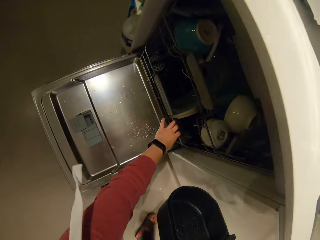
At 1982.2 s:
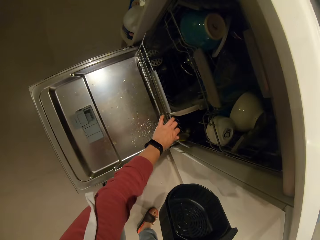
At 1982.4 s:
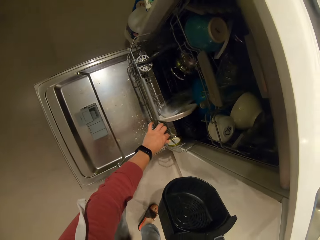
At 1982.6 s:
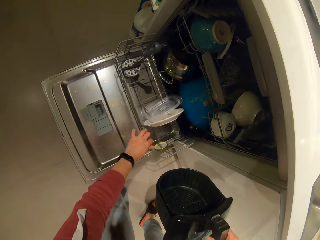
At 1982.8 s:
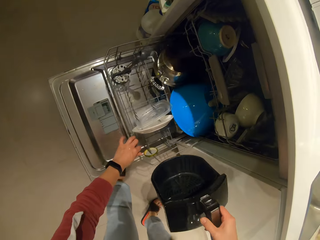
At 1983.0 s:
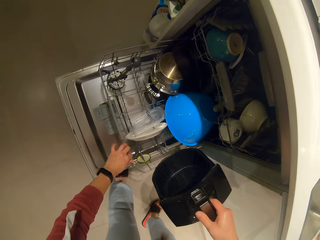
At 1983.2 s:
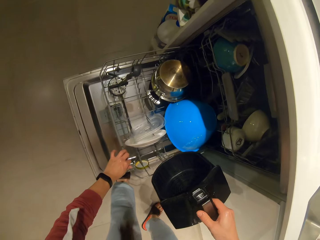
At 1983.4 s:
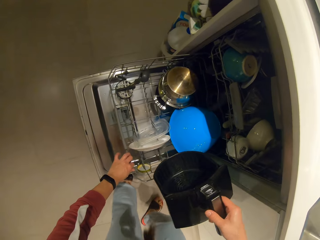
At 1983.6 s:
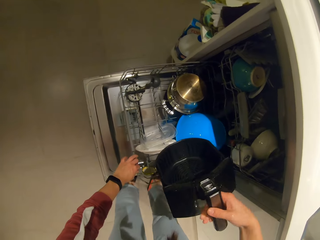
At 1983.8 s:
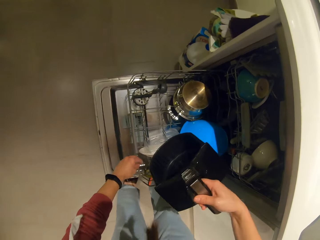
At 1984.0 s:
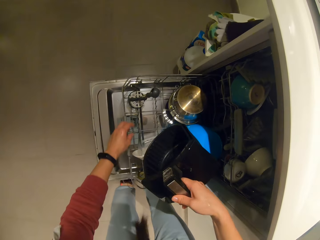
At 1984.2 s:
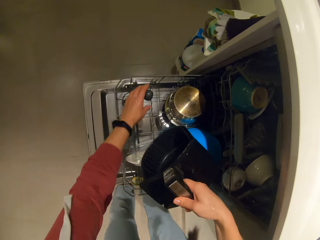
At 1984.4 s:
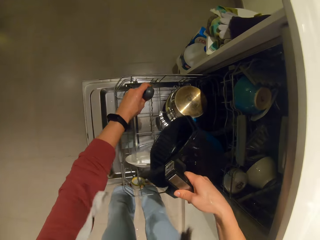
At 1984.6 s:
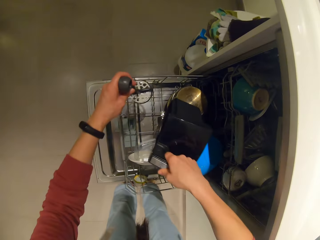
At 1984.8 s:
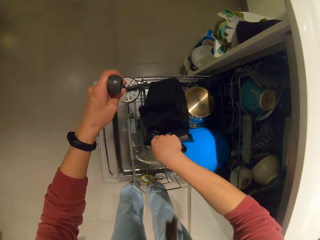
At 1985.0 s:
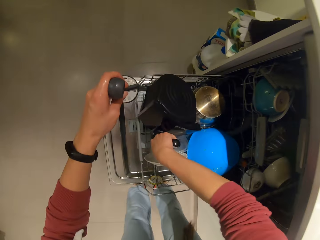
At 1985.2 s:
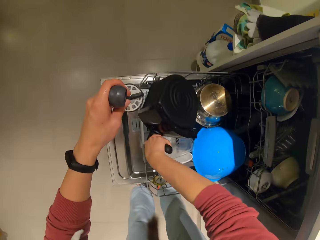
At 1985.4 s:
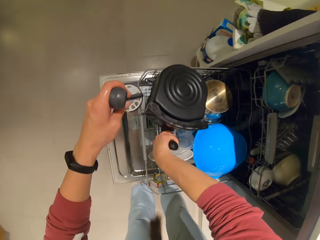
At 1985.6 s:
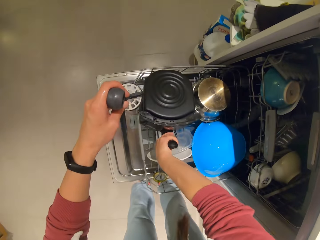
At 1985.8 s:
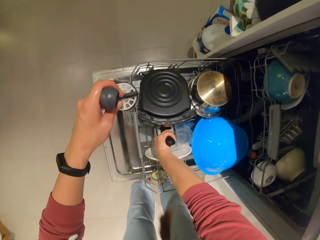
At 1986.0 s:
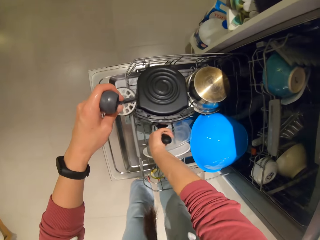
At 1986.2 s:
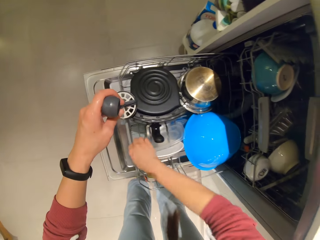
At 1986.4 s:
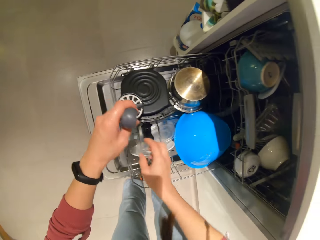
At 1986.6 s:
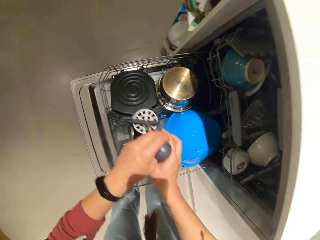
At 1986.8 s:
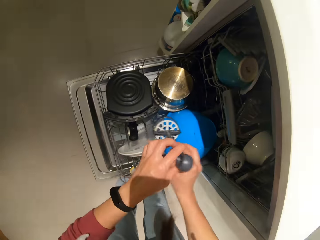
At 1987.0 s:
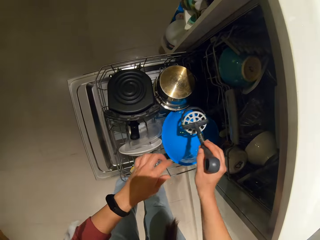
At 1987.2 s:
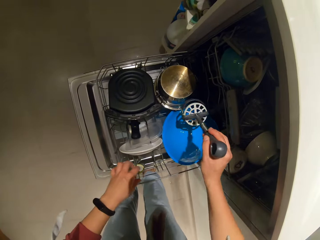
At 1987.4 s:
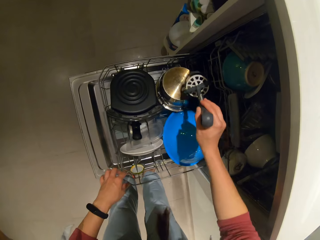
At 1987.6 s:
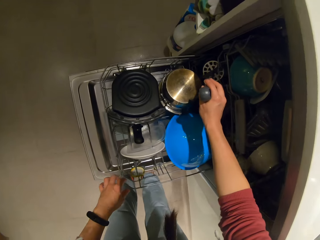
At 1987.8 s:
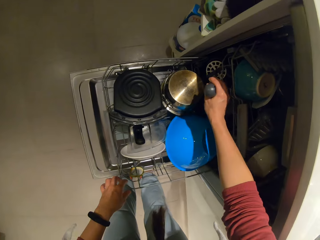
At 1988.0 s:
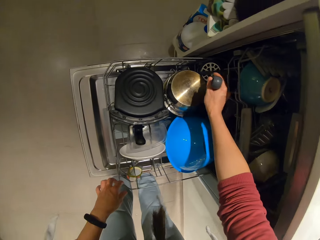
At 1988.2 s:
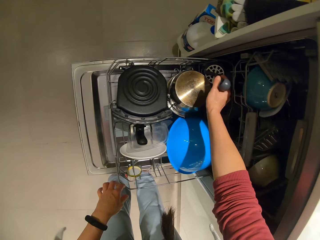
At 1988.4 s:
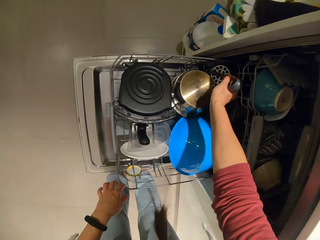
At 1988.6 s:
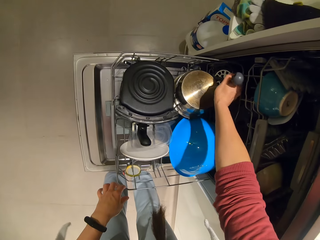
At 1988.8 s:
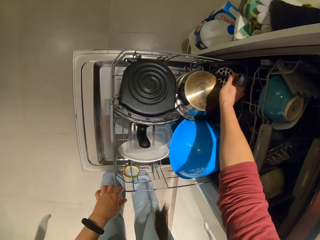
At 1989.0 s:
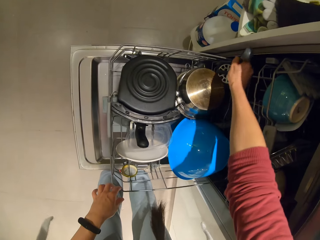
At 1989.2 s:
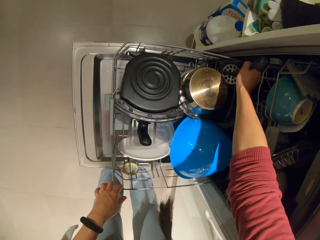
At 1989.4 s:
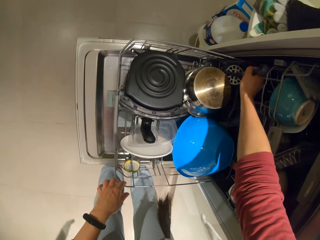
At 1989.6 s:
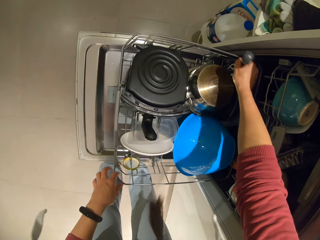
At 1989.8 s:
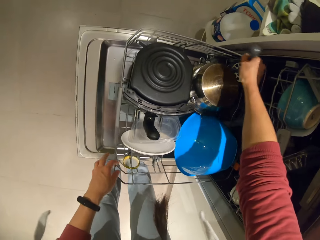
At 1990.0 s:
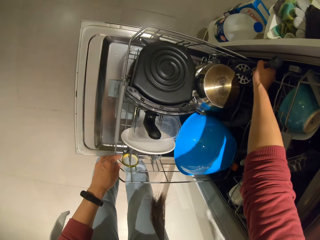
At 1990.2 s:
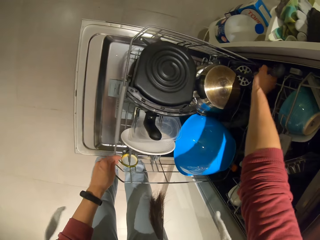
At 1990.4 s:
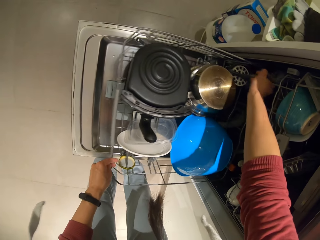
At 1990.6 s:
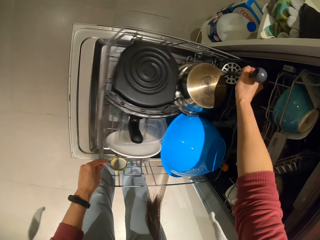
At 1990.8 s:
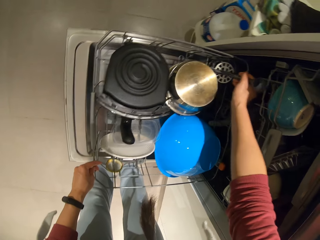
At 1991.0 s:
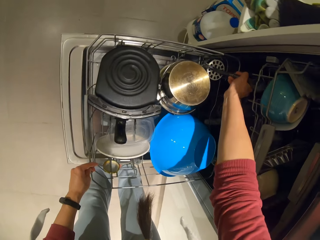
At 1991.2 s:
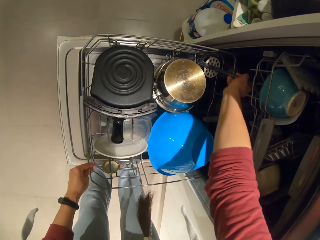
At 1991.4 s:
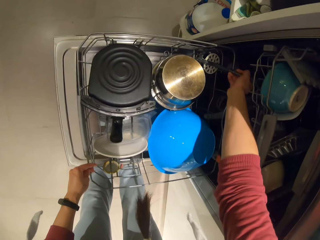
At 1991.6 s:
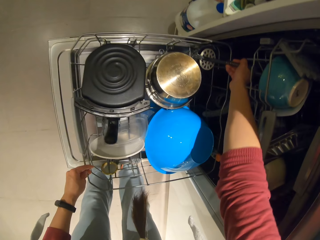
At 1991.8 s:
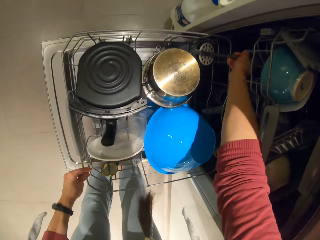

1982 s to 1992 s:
The camera wearer pulls out a tray or dish washer rack from the cabinet. They pick up a whisk or fruit press from the cabinet tray with the other hand. They drop the deep fryer in the tray. They switch the fruit press to the other hand. They drop the whisk in the tray.

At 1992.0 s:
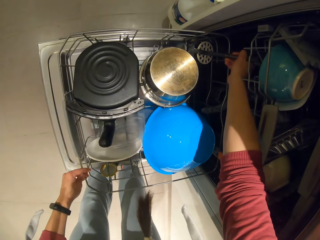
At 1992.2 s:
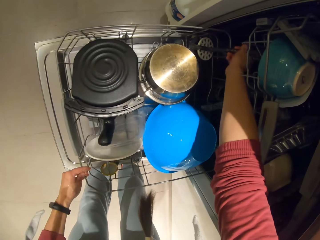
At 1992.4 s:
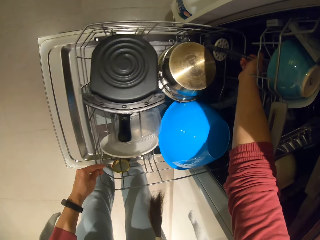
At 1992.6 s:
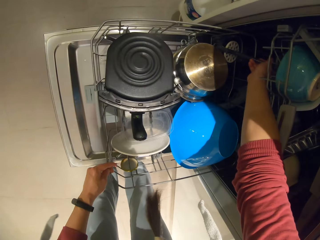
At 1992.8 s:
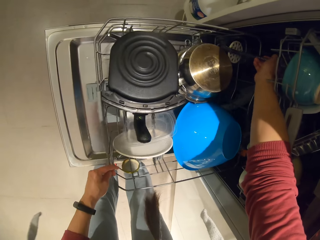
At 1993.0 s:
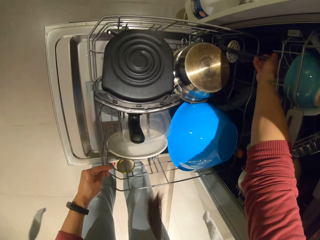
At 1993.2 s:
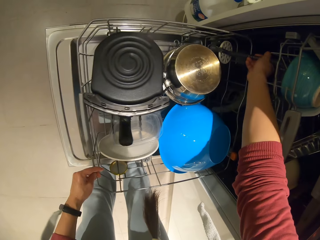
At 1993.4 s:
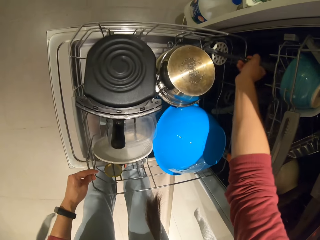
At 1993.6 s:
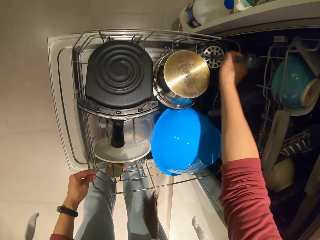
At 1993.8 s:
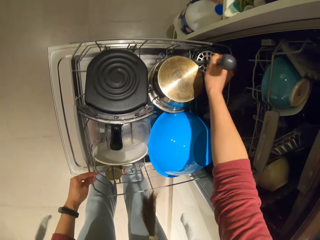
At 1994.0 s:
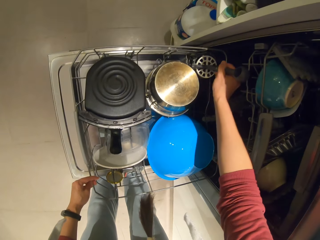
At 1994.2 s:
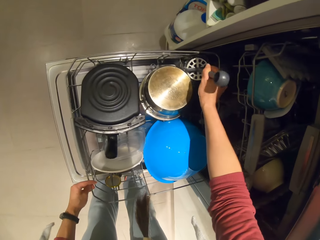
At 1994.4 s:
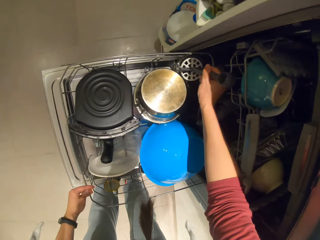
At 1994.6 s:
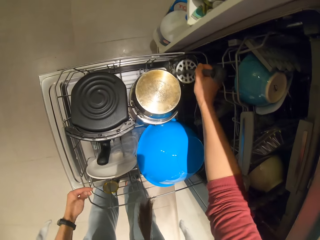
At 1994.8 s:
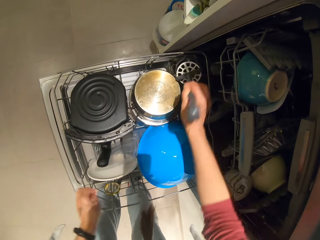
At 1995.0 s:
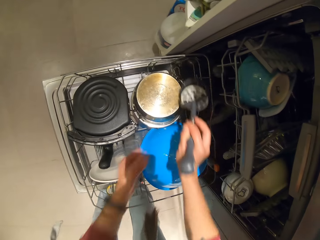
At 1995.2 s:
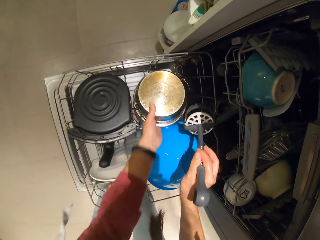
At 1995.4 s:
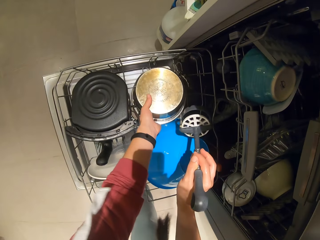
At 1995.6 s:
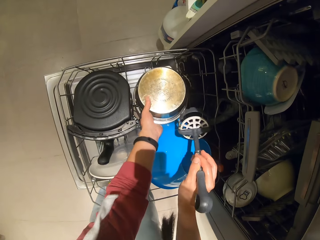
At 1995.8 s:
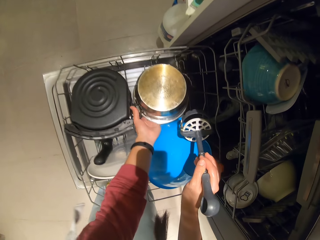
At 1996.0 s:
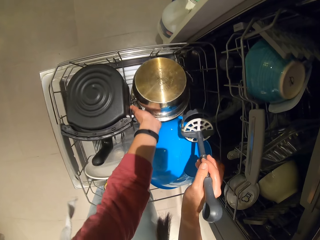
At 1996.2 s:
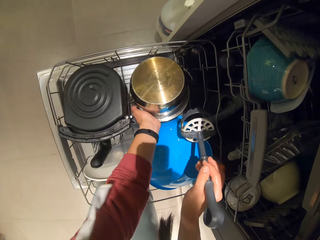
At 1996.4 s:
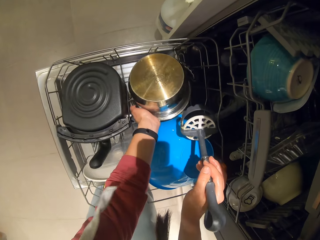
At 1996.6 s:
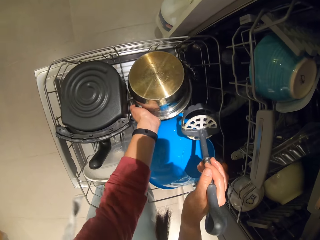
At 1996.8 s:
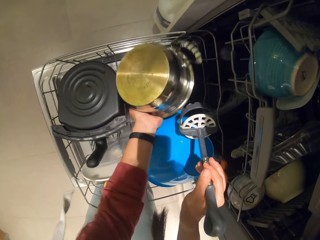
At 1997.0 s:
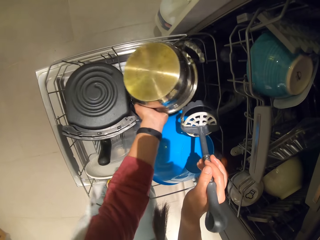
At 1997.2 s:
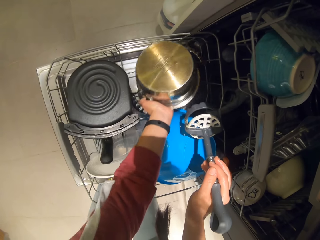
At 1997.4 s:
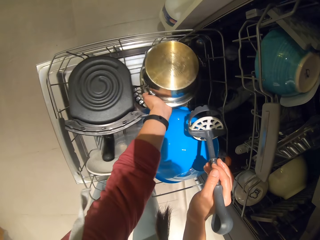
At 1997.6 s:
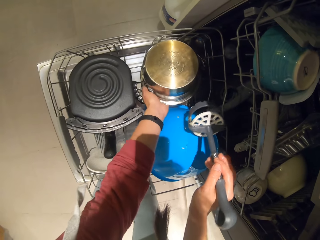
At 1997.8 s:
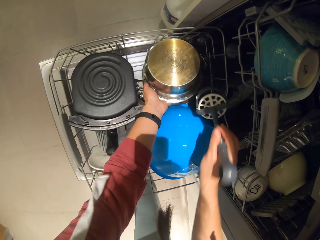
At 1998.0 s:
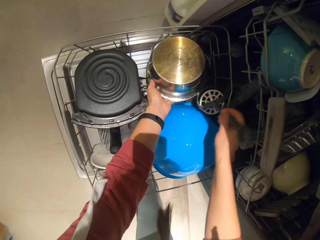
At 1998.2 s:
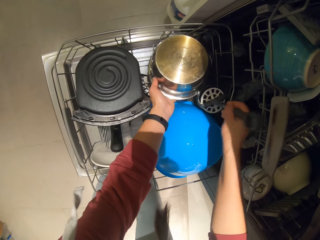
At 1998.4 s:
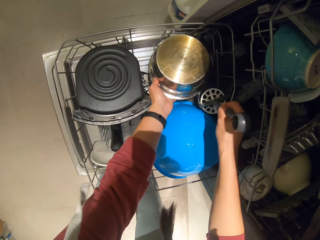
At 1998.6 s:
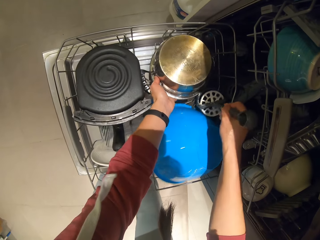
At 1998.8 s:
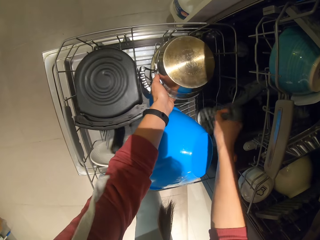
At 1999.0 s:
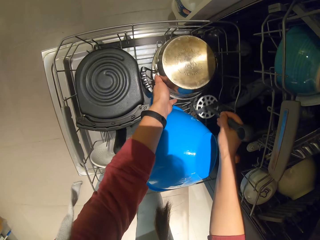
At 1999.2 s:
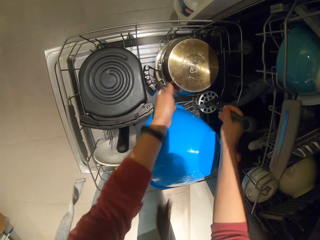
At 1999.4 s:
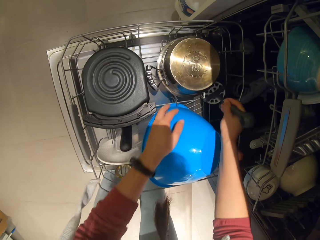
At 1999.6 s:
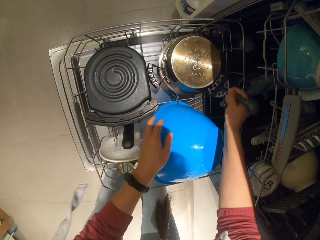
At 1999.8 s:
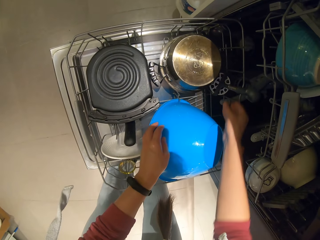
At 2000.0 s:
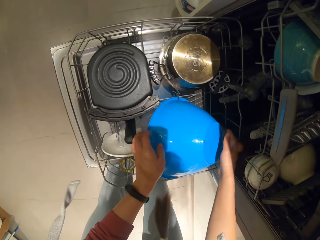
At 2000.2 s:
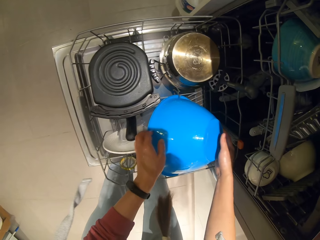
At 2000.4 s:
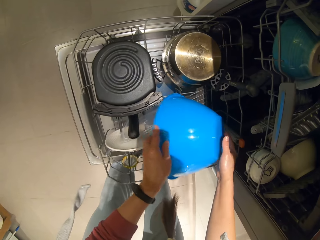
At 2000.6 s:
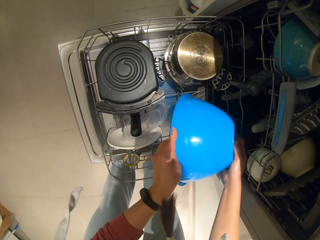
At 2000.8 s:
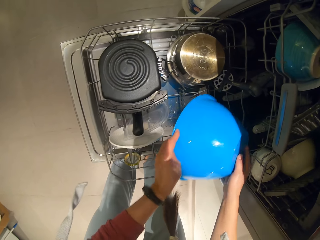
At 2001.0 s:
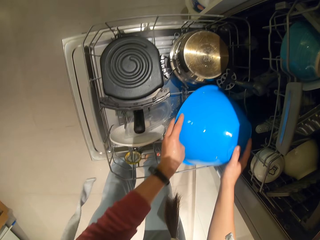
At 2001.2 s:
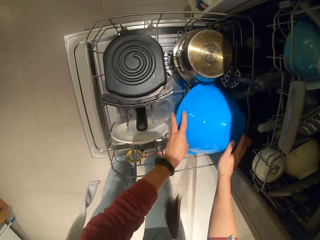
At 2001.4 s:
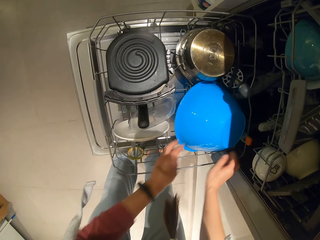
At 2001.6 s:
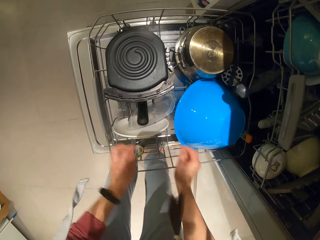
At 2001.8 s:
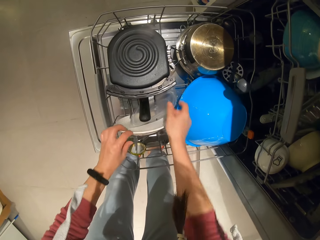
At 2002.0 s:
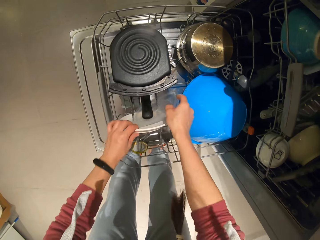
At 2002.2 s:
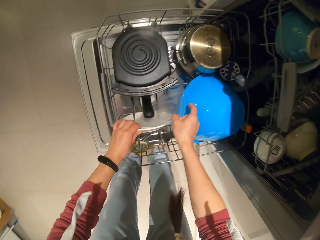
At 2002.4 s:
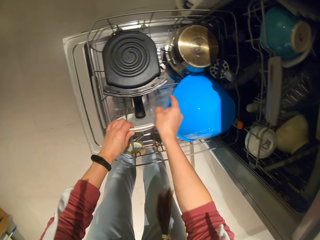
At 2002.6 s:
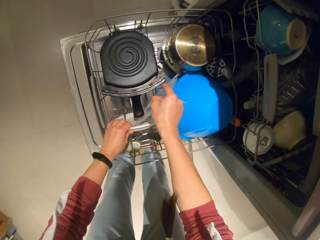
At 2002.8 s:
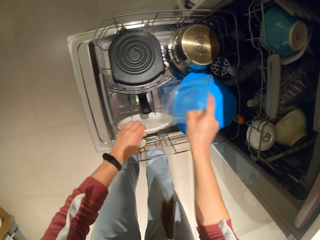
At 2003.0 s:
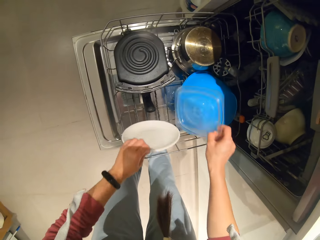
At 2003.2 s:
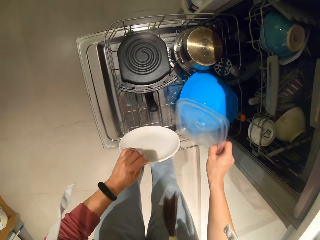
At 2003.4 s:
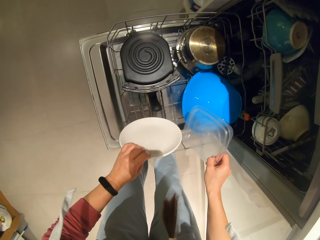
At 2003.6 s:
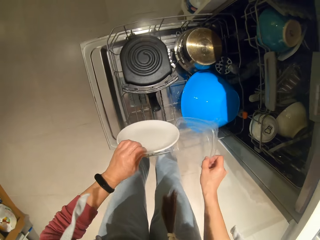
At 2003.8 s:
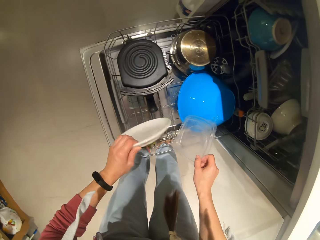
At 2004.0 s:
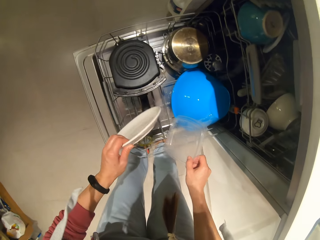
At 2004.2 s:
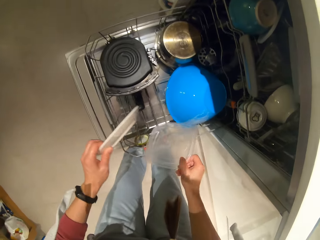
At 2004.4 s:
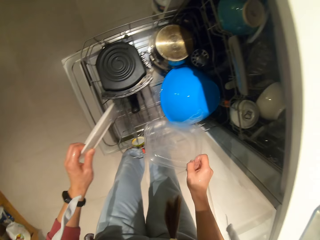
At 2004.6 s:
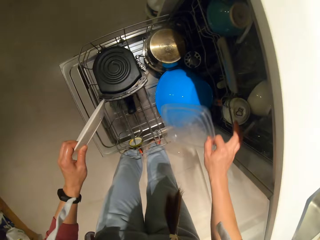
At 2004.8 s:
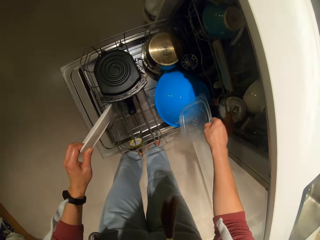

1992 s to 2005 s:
The camera wearer puts down a fruit press. They pick up the fruit press. They move a cooking pot in the tray with the other hand. They put the fruit press in a dishwasher rack. They move a bowl in the tray. They pick up a storage container lid. They pick out a plate and cover in the tray with the other hand.
